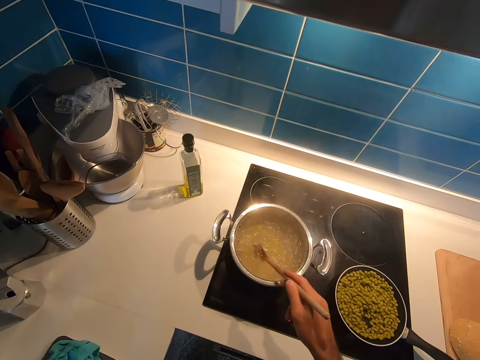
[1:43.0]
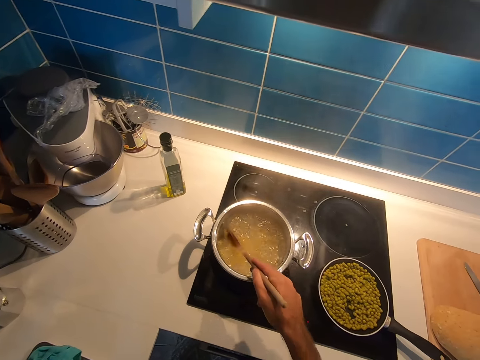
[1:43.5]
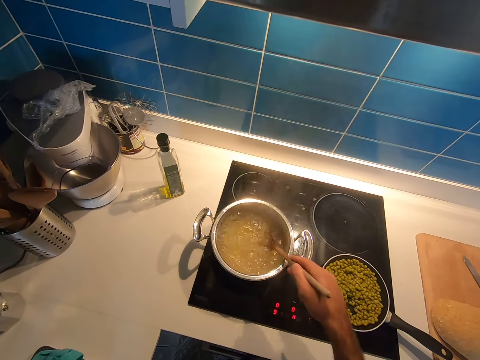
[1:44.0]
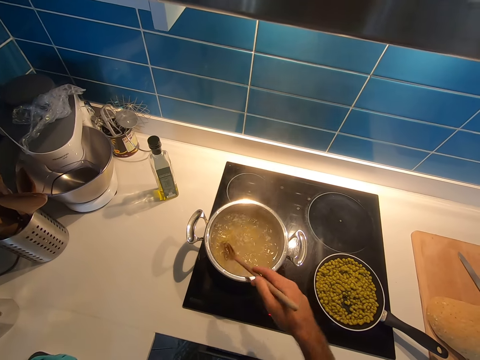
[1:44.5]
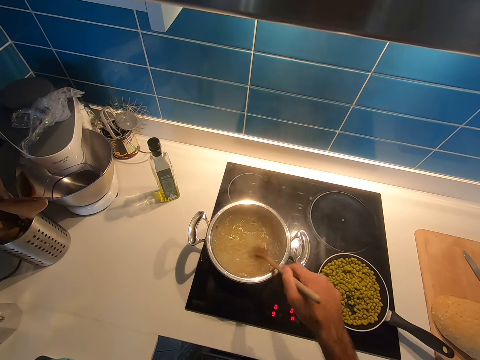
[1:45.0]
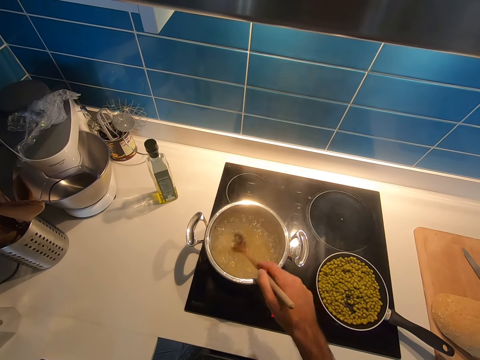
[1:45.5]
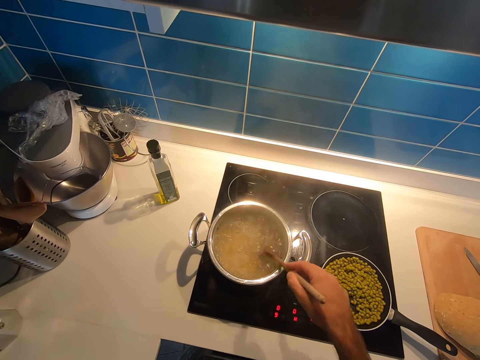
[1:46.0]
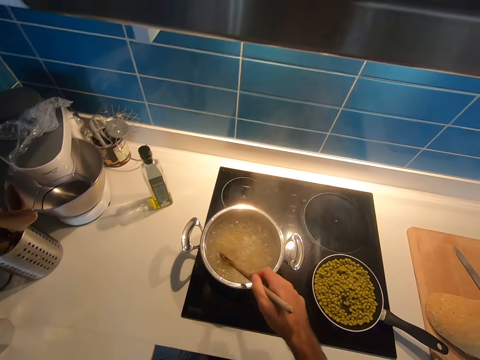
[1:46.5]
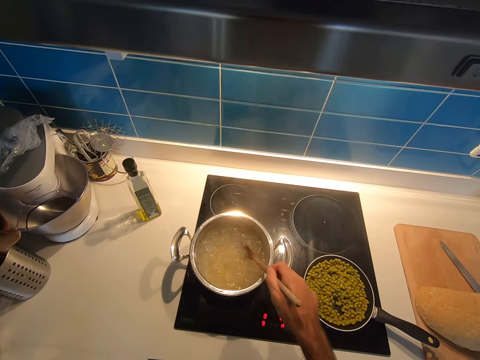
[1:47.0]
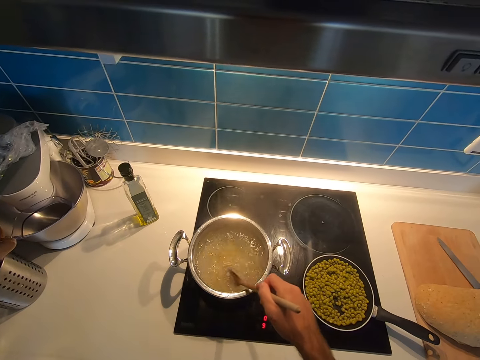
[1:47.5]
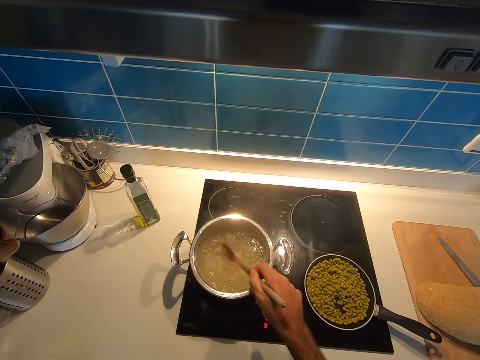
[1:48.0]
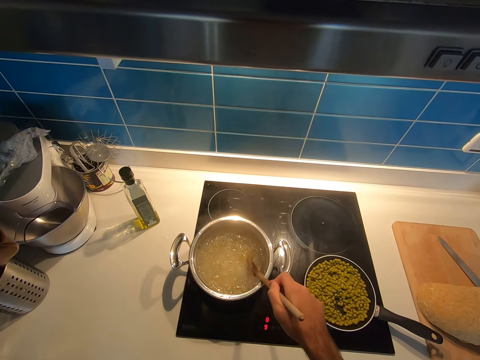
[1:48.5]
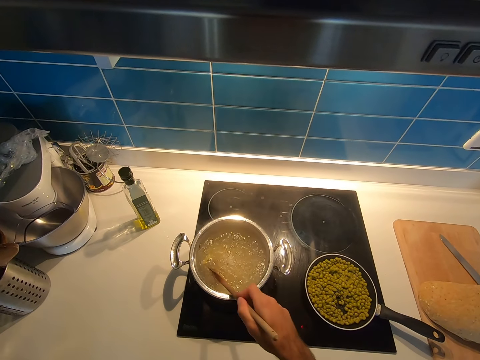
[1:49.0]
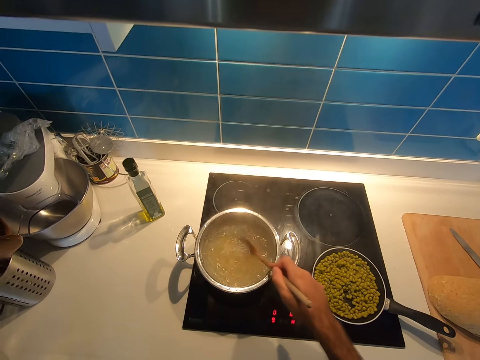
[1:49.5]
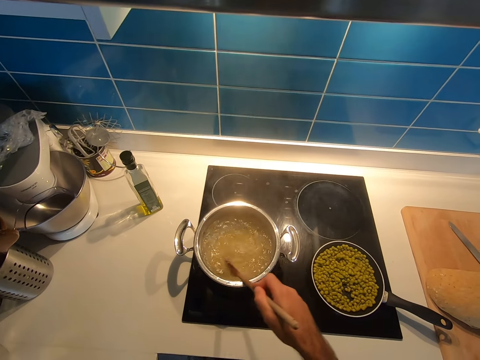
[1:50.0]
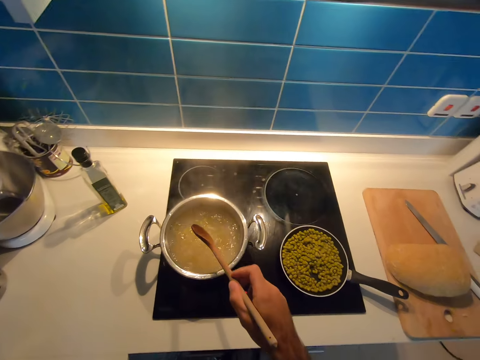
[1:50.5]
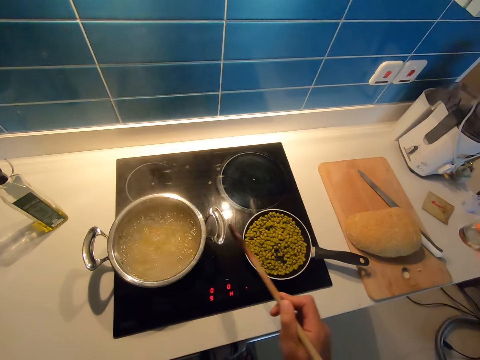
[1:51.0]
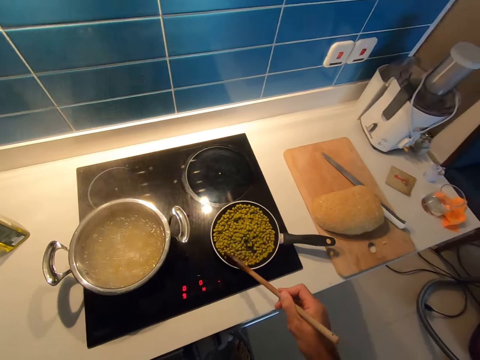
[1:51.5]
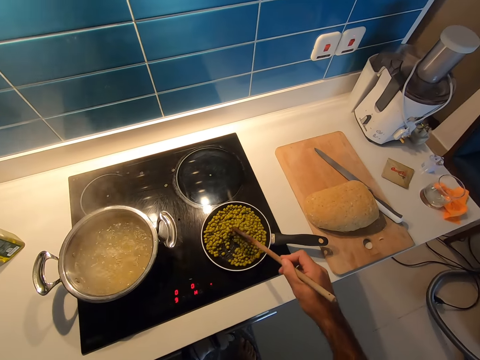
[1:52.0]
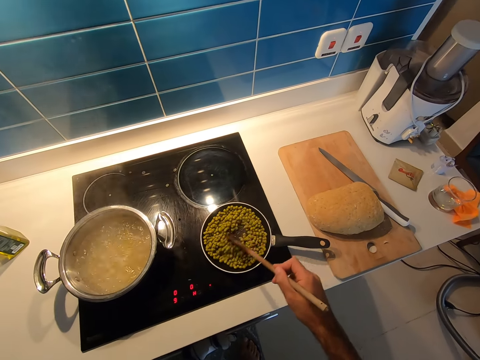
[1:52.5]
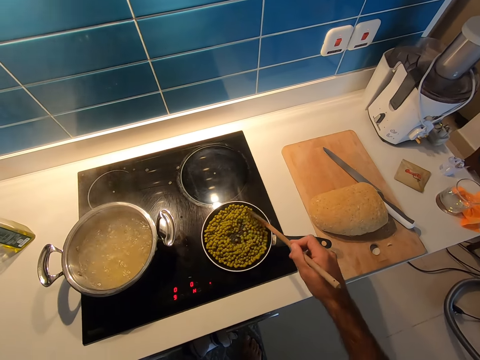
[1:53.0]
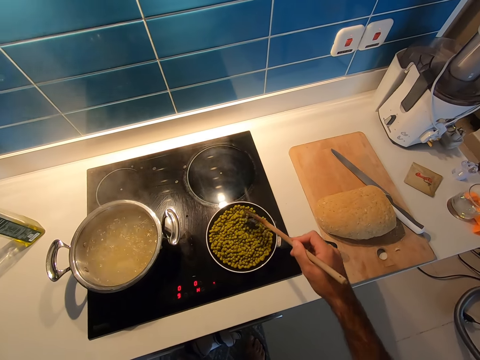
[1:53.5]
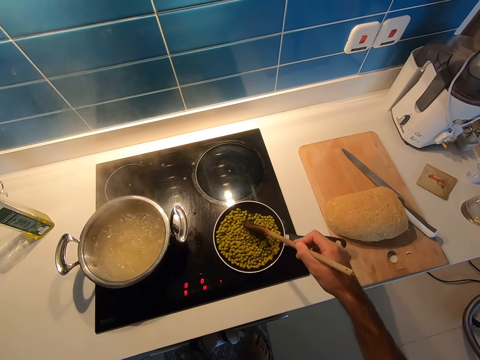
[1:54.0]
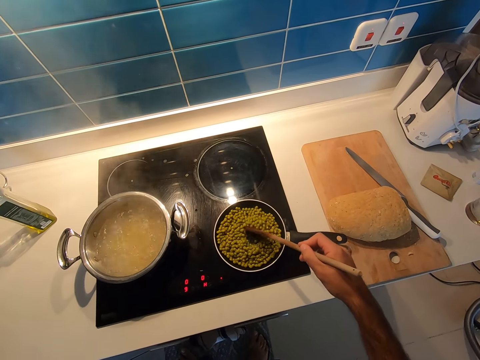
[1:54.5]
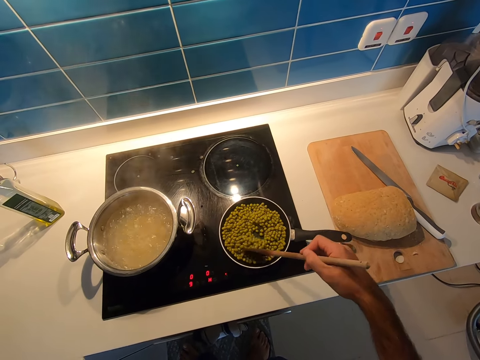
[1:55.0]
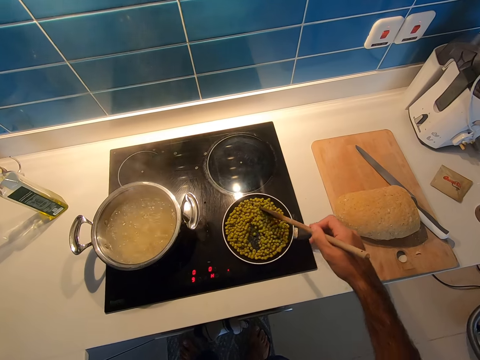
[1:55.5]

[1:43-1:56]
The camera wearer stirs the food in the cooking pan on the cooking gas.

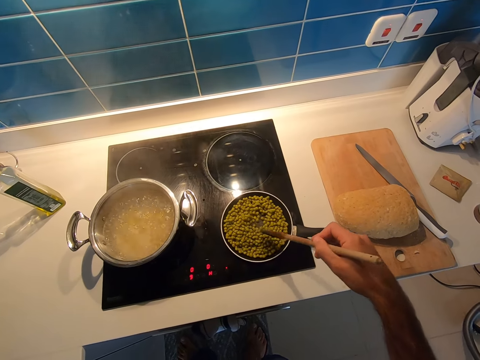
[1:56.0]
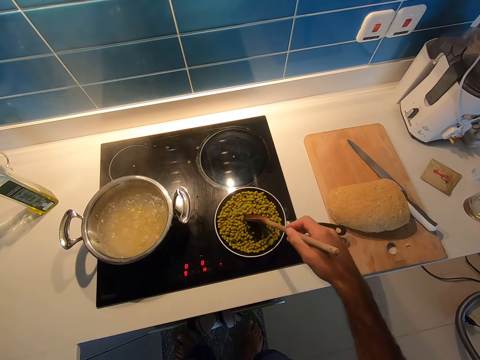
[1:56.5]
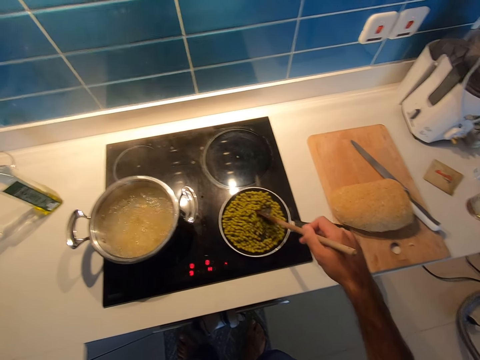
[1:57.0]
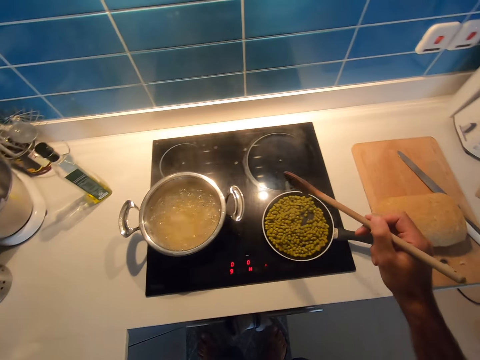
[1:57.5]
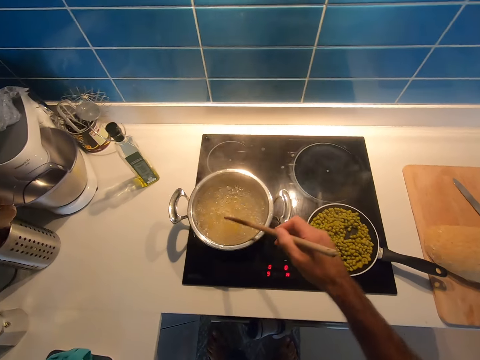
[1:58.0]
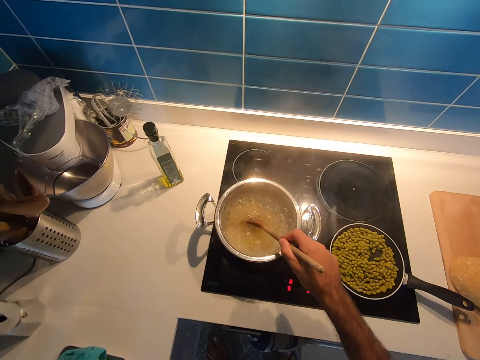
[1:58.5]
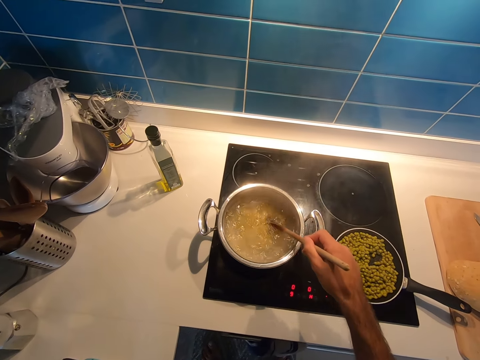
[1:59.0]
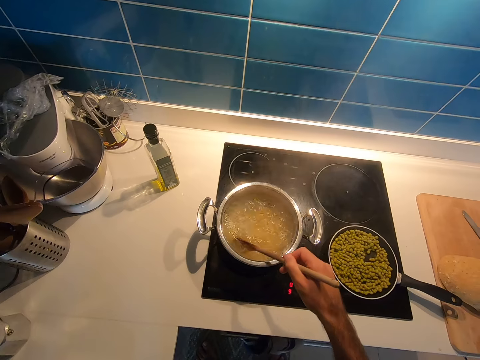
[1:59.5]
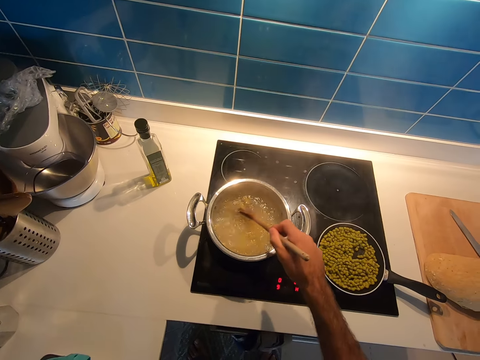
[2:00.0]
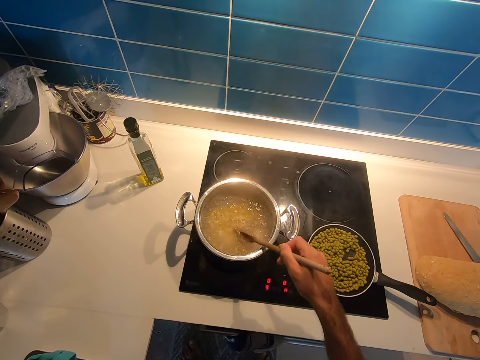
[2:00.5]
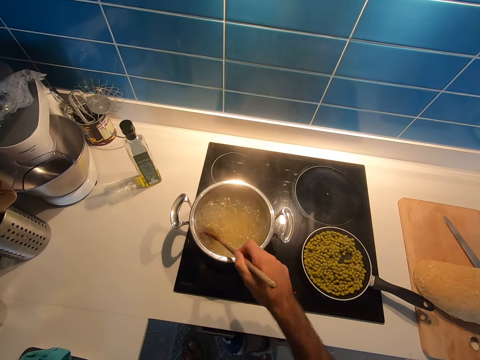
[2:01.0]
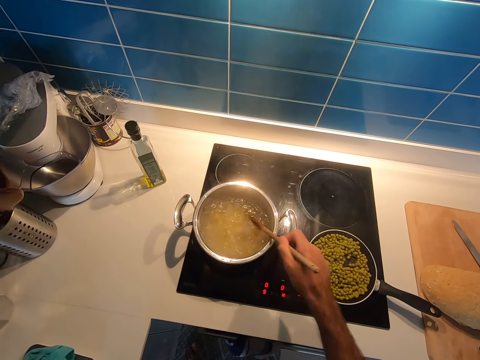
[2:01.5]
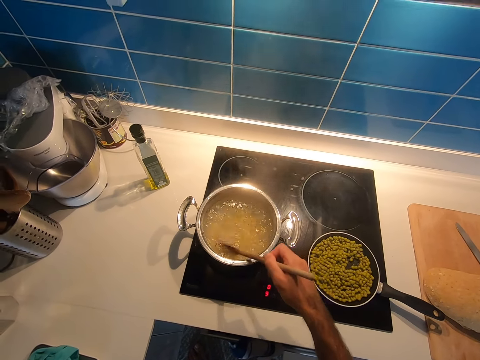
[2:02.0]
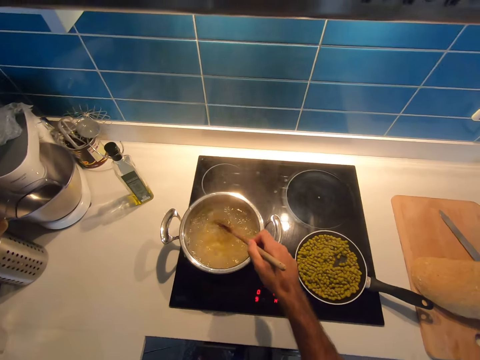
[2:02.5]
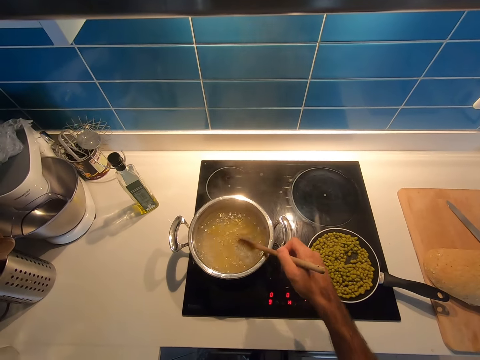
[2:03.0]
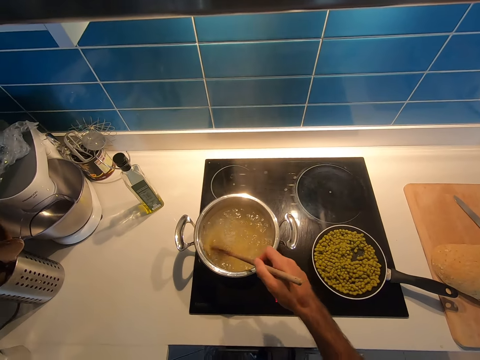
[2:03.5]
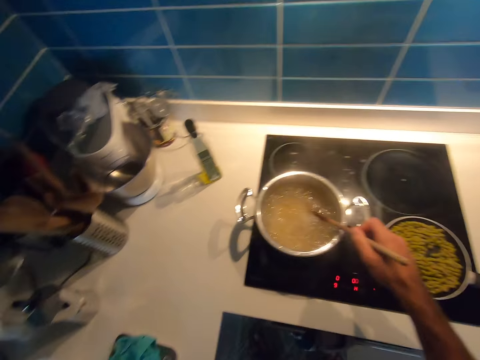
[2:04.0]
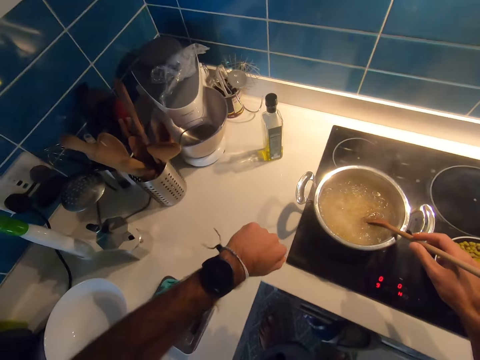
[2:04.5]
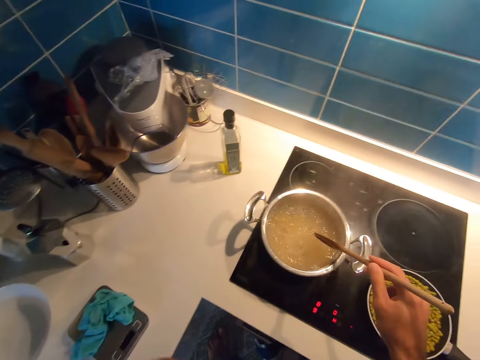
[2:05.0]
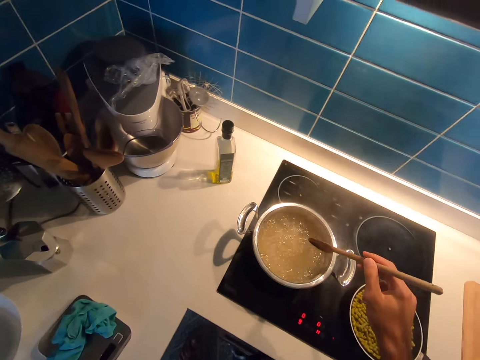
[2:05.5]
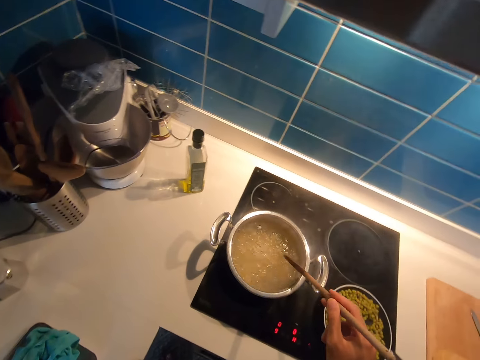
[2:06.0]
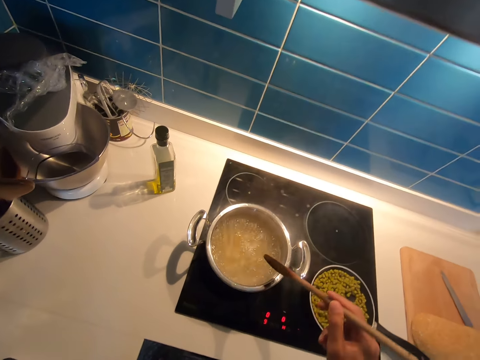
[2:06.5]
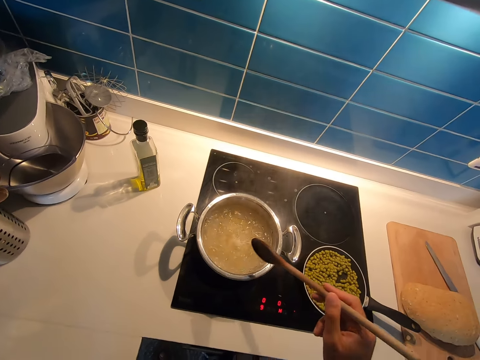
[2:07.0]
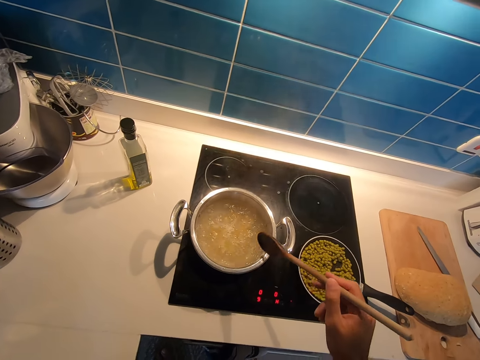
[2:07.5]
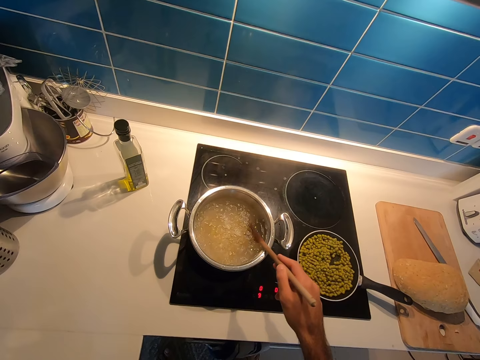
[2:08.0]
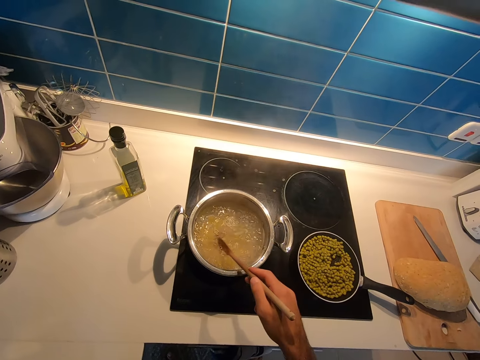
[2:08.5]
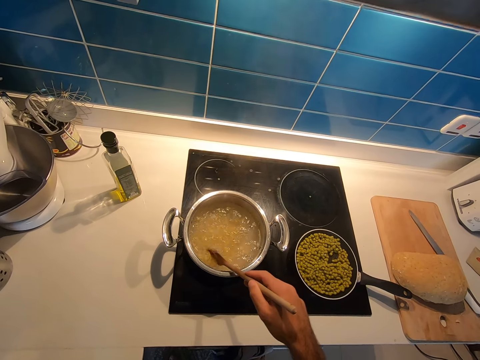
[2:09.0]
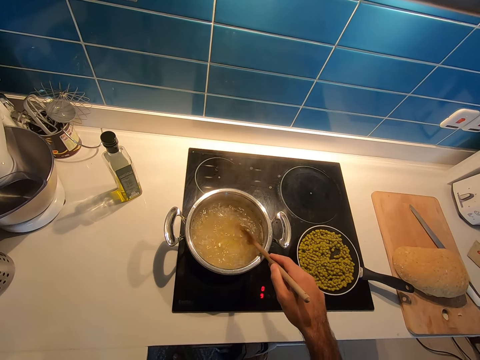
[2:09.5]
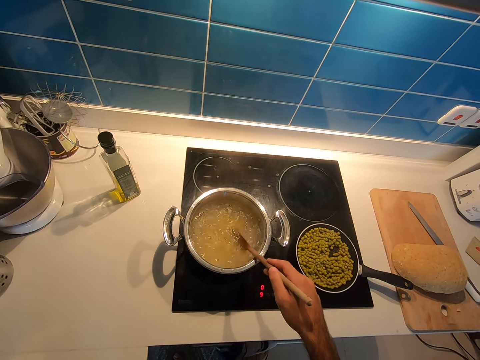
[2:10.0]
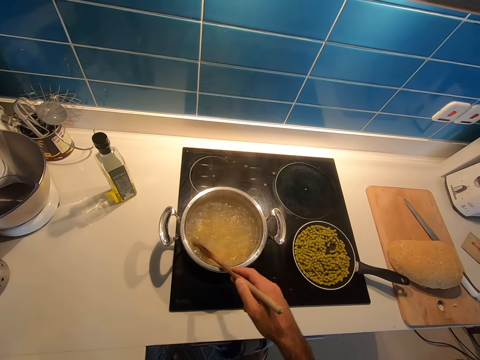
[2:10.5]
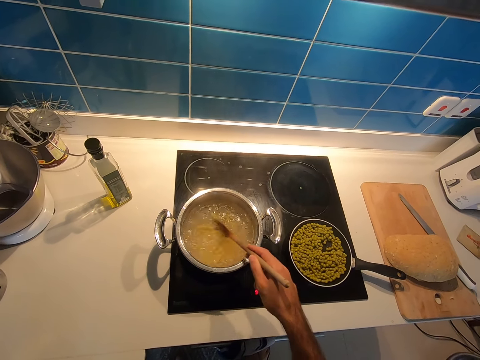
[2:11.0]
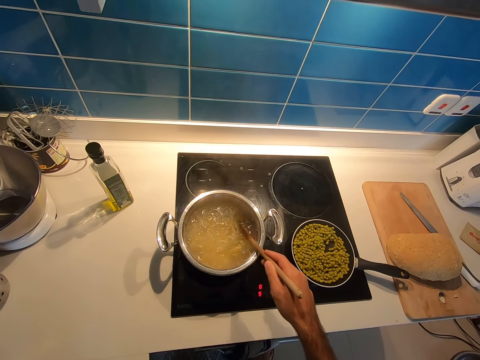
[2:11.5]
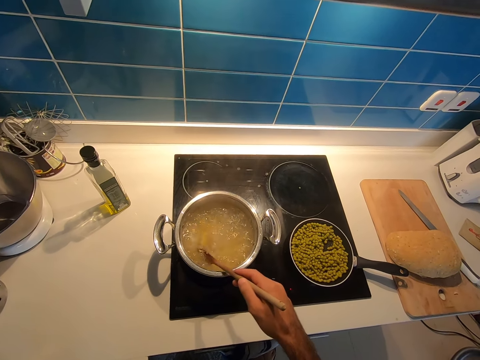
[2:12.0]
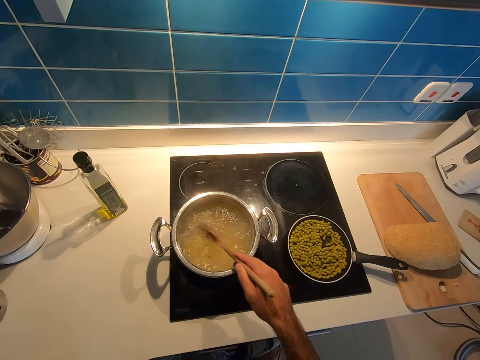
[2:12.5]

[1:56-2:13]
The camera wearer stirs the food in the cooking pot on the cooking gas. She looks at her hand watch. She stands in the kitchen room. She looks around the kitchen. She stirs the food in the cooking pot on the cooking gas again.
